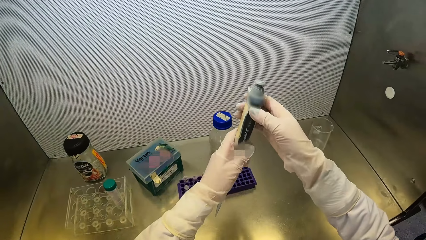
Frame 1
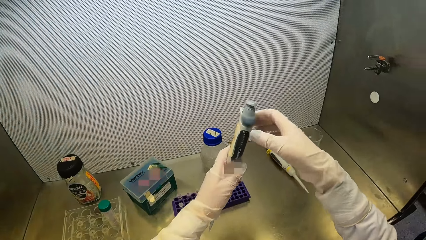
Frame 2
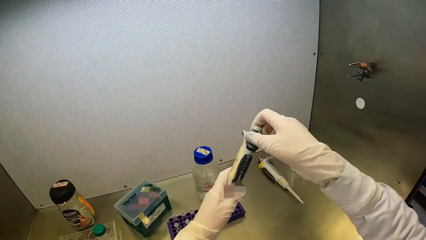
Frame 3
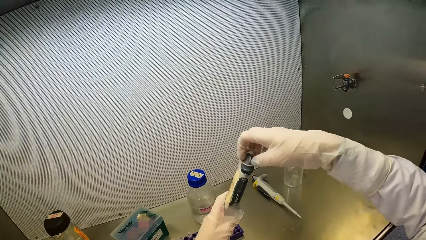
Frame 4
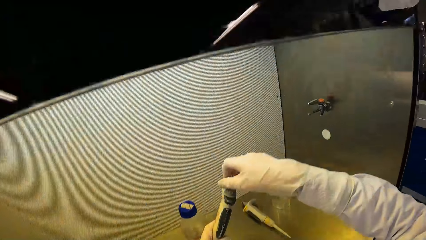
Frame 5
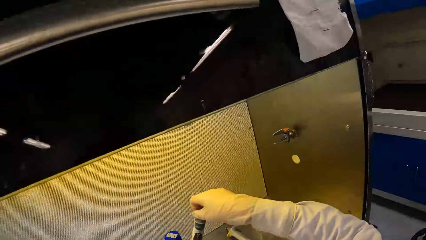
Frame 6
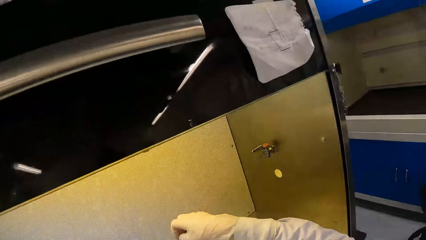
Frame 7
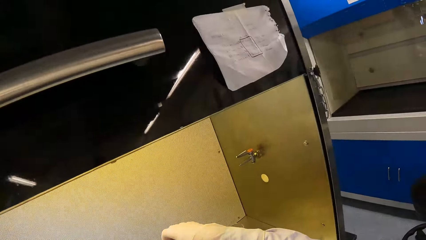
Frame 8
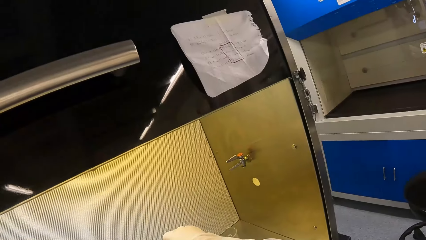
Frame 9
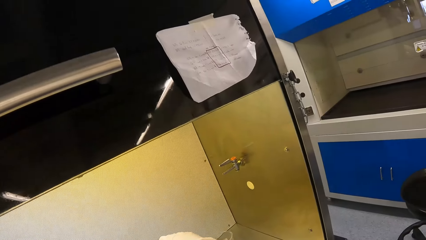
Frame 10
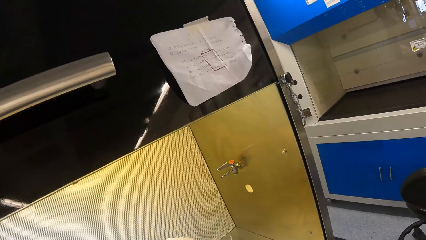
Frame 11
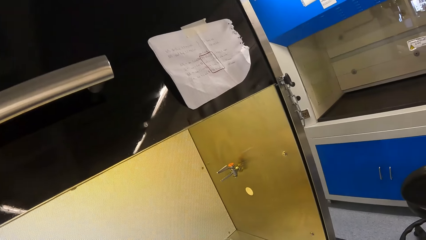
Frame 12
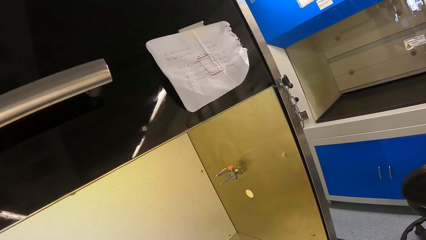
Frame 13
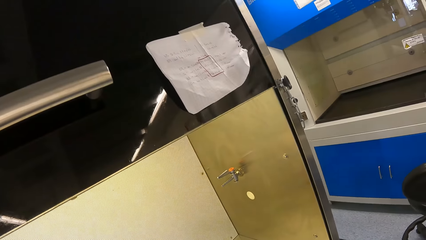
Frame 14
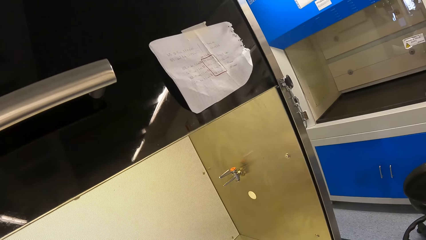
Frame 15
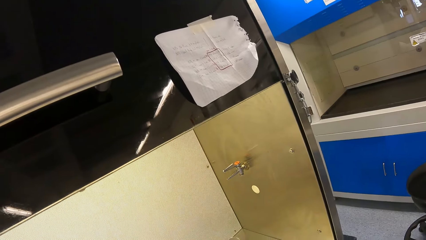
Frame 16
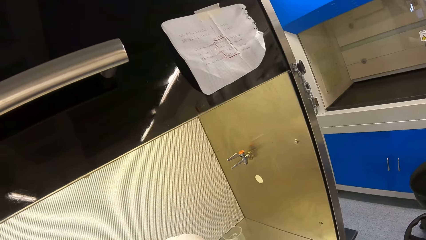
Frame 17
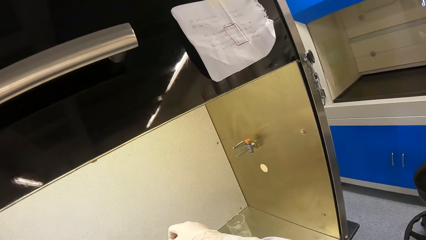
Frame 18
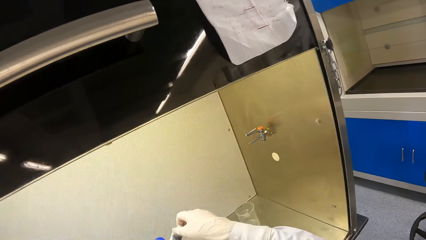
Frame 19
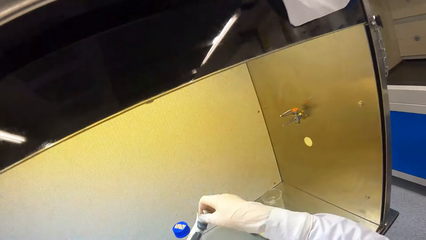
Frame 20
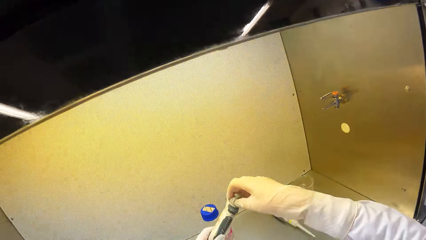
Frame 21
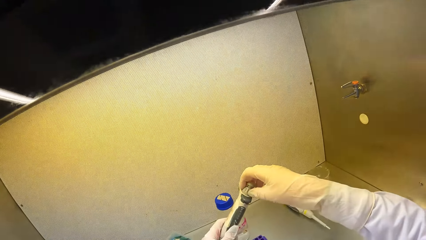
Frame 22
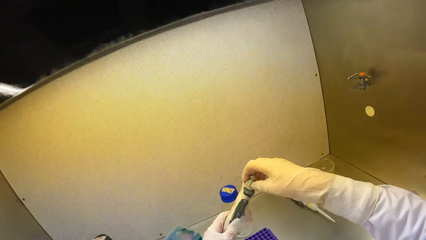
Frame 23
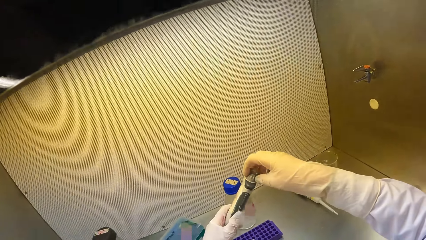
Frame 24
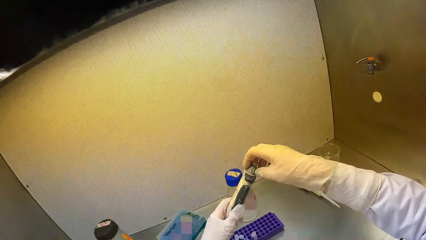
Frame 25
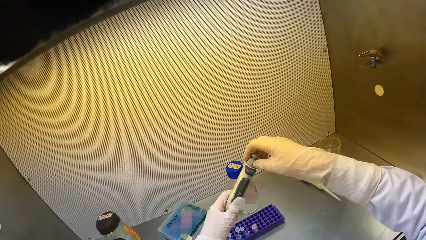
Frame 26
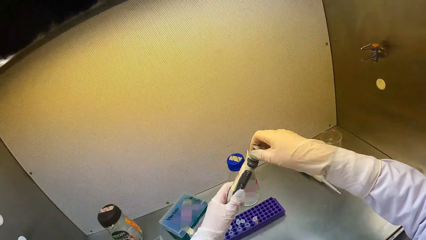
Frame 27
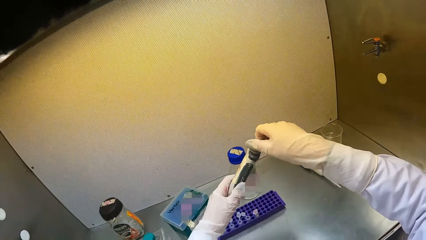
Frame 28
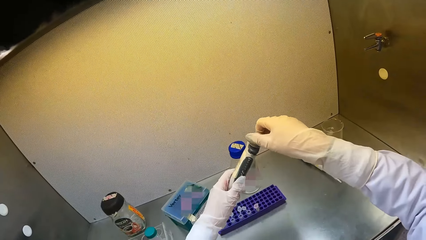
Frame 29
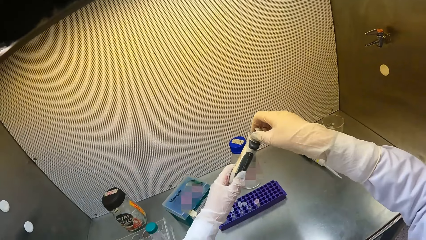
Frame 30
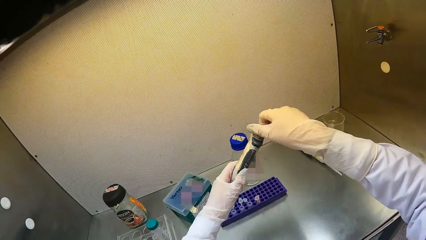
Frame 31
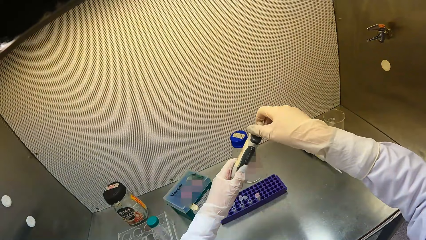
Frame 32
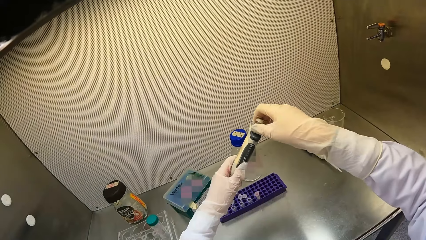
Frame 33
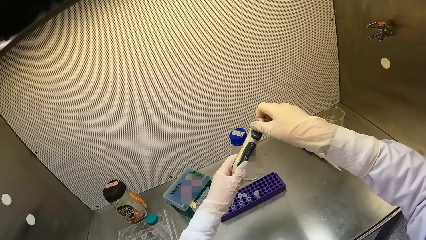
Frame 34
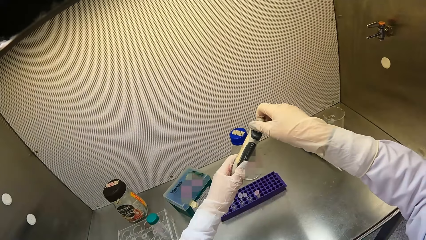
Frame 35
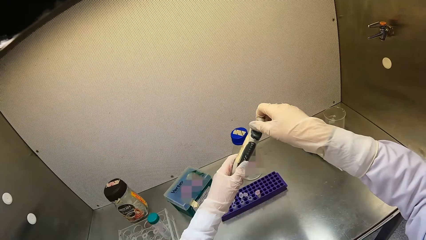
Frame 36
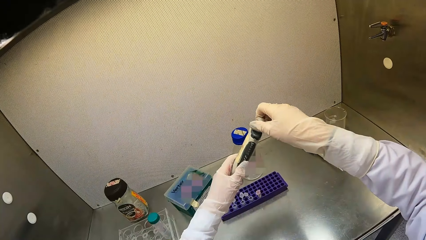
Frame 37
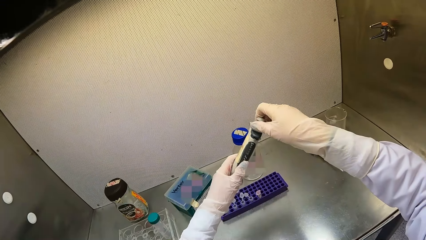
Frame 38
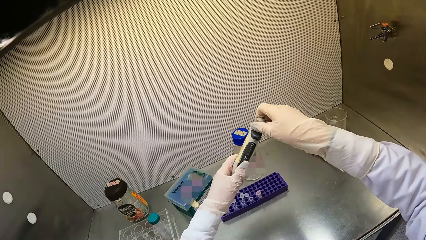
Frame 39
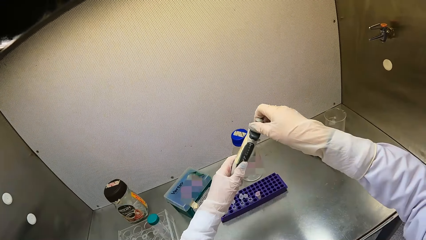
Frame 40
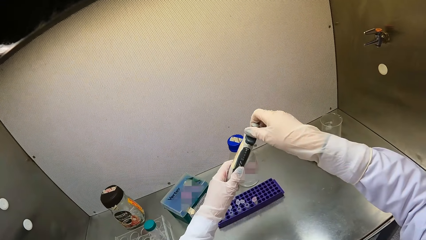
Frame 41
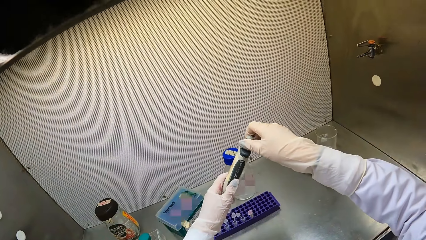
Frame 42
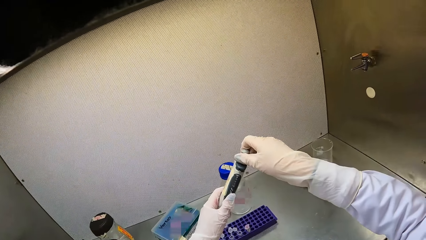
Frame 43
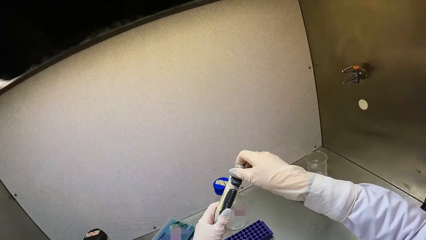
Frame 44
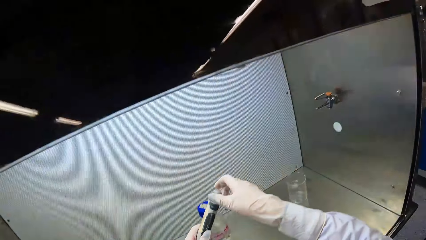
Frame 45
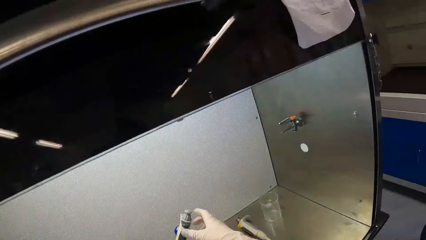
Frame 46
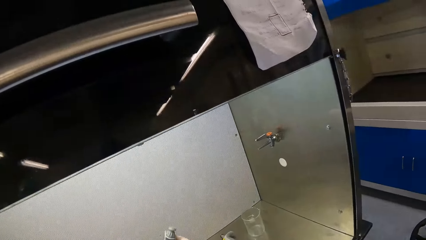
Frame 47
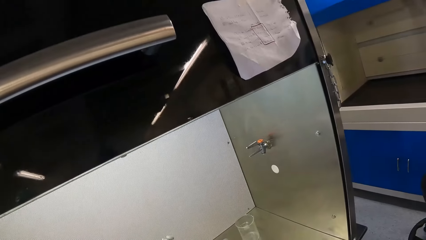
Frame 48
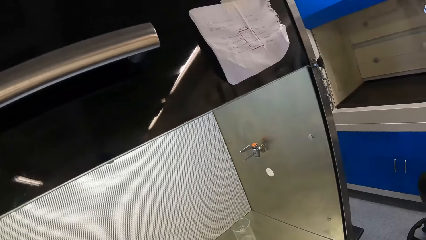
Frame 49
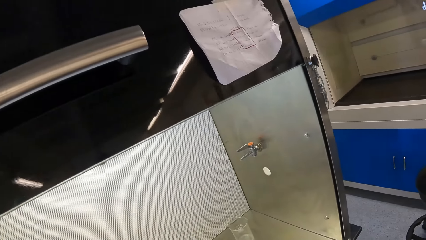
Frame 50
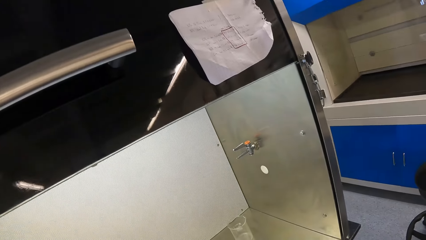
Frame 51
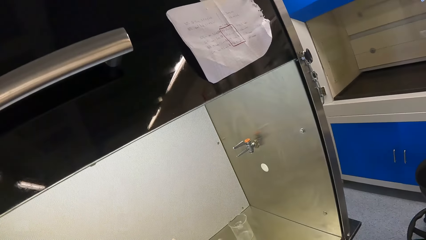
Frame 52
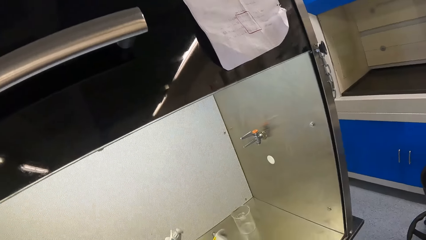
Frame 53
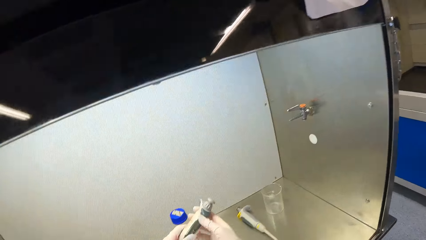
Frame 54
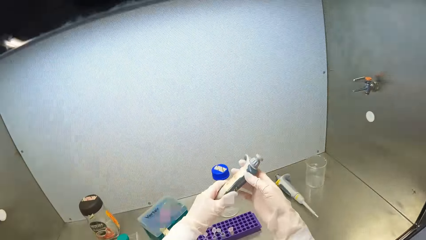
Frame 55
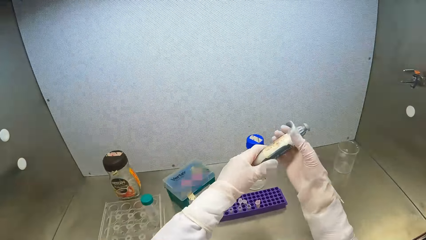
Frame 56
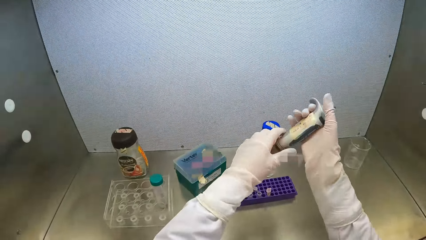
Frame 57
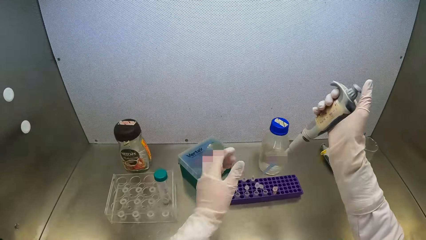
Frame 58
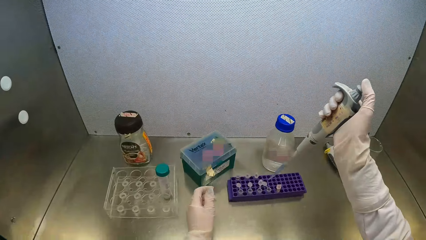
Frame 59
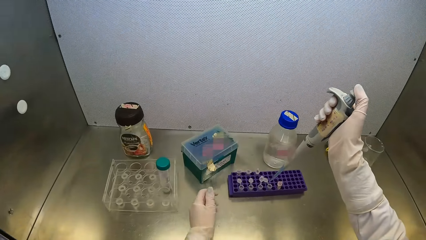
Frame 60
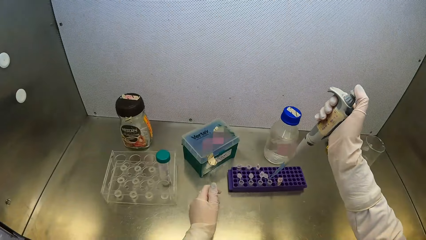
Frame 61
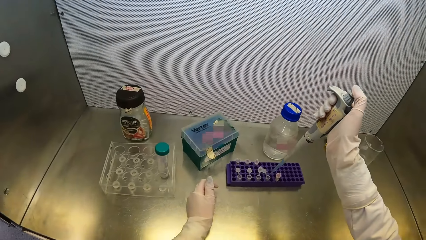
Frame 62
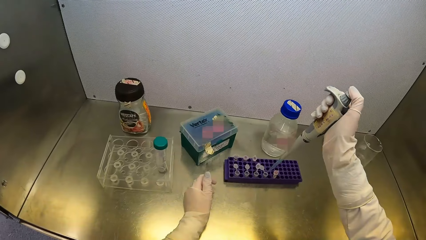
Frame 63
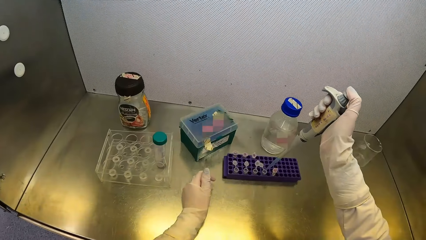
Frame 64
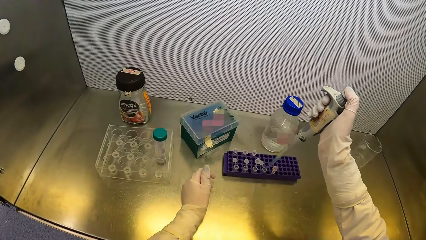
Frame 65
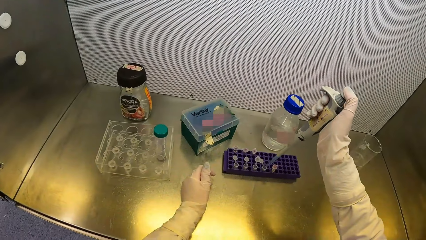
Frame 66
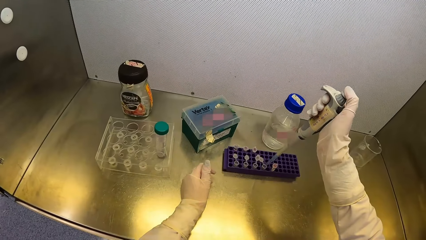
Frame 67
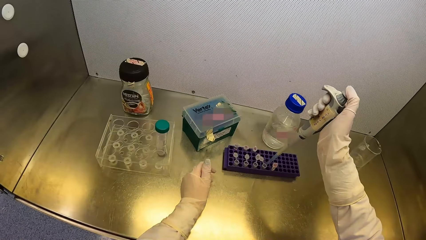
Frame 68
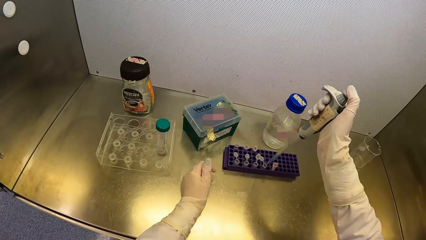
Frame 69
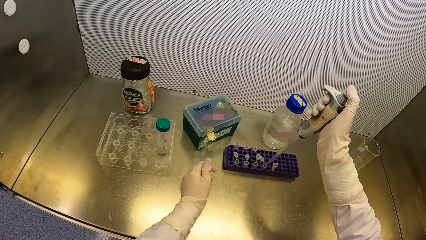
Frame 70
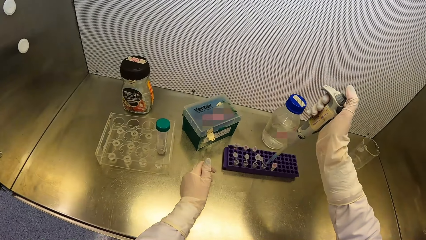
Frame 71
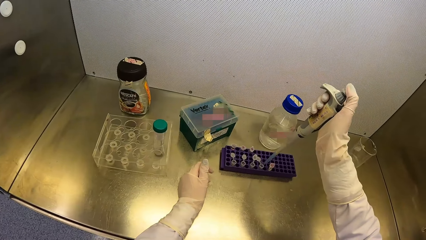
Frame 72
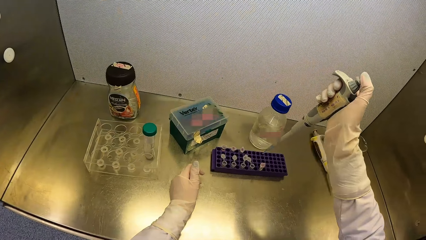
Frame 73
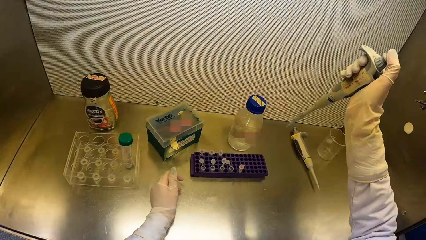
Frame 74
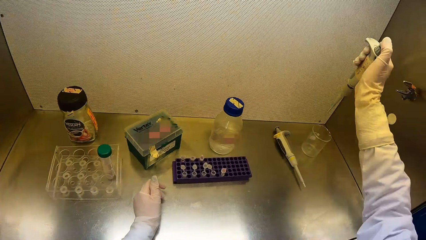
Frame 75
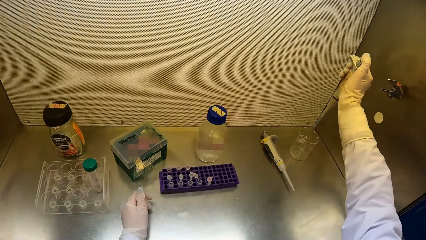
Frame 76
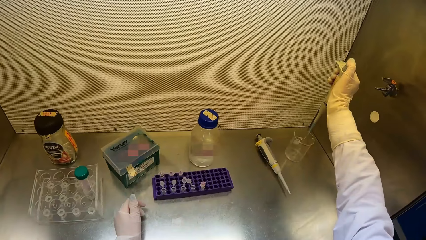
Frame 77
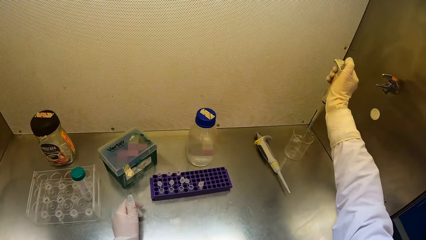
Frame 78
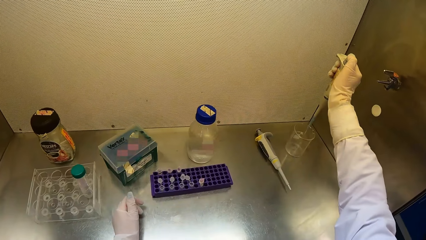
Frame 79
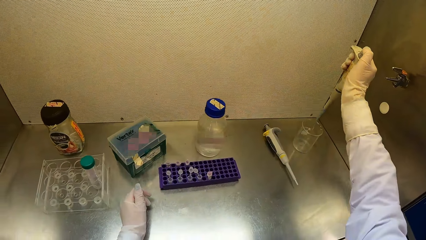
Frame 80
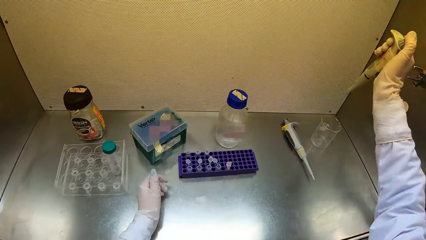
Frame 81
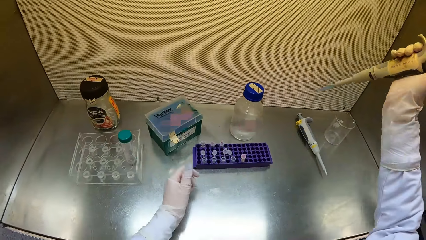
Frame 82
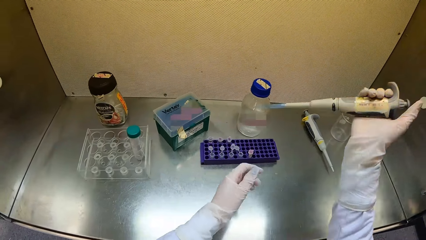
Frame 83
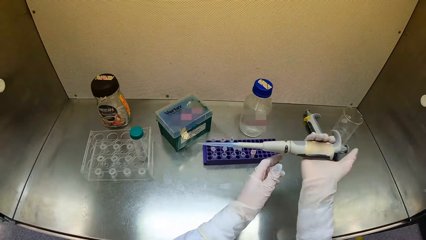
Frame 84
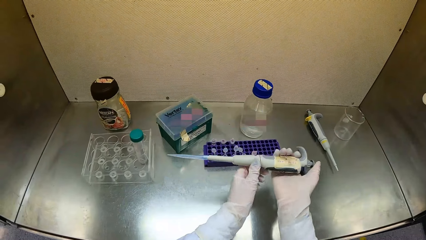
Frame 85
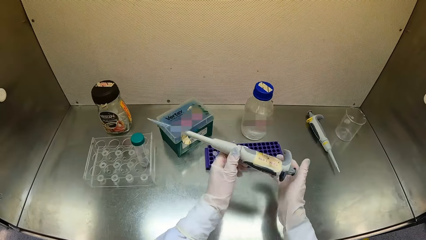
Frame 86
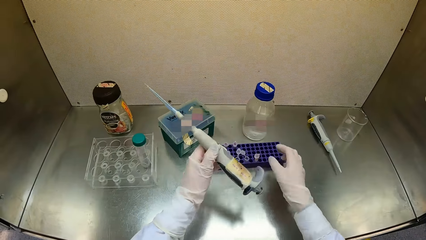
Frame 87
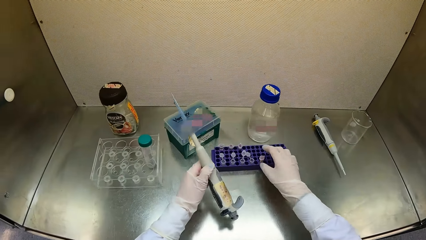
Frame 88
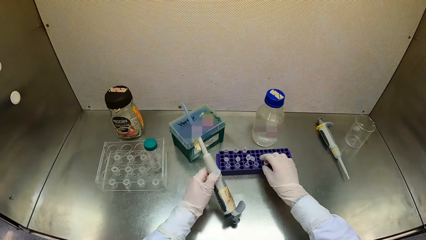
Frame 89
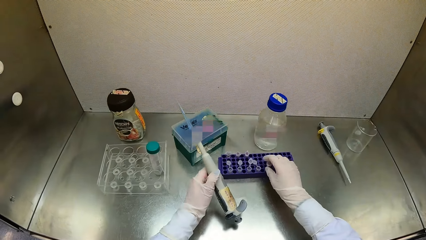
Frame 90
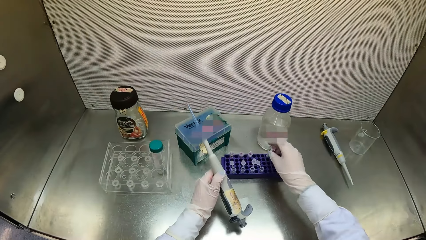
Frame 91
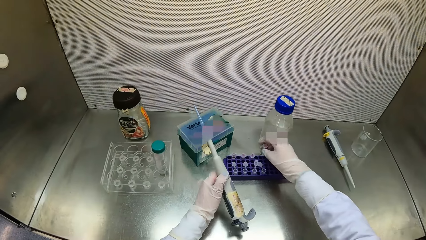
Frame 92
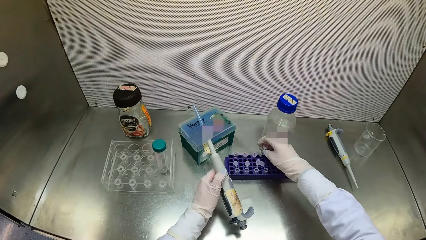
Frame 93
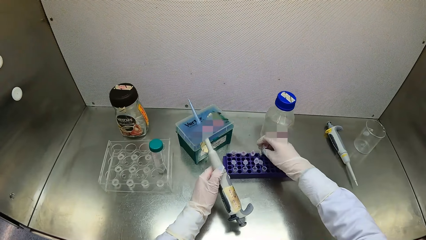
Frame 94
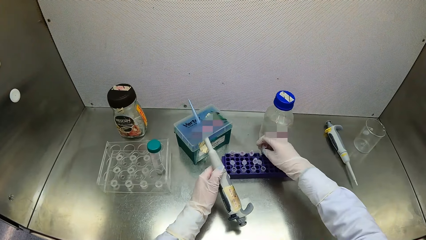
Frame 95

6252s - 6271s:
The camera wearer adjusts the pipette. She passes the micropipette in her right hand to her left hand. She rotates the cap of the micropipette in her left hand with her right hand. She passes the micropipette in her left hand to her right hand. She places her left hand on the table top of the fume cupboard. She transports the liquid to the tube with the pipette. She extracts polypropylene chemical from a vial in the vial tray on the table top of the fume cupboard with the micropipette in her right hand. She injects the polypropylene chemical in the micropipette in her right hand in the container on the table top of the fume cupboard. She passes the micropipette in her right hand to her left hand. She transfers the tubes on the rack. She takes a vial from the vial tray on the table top of the fume cupboard with her right hand.
